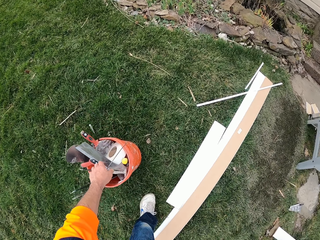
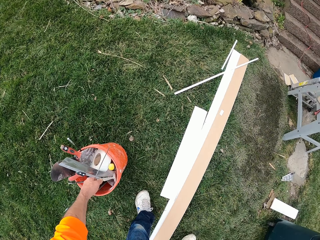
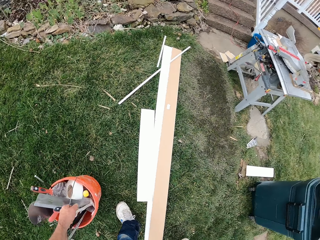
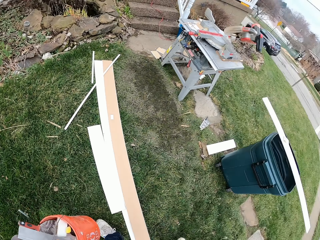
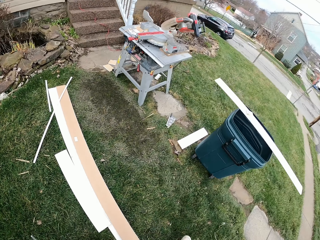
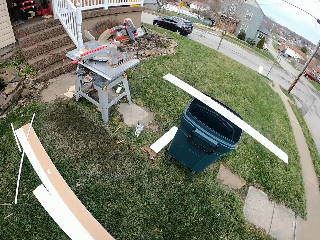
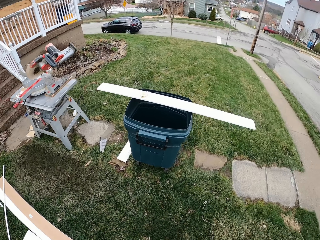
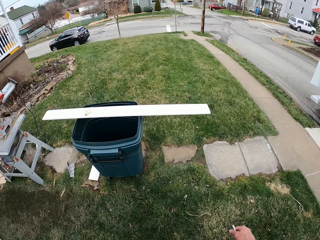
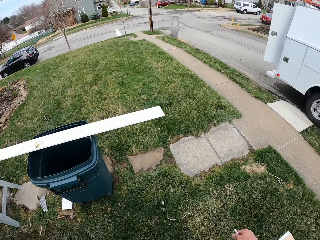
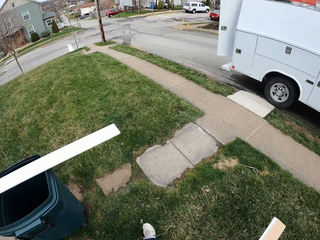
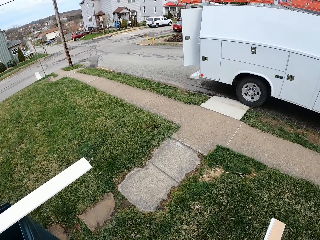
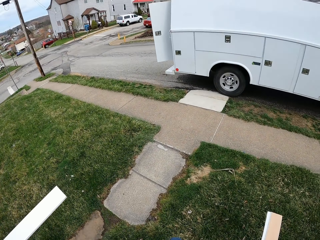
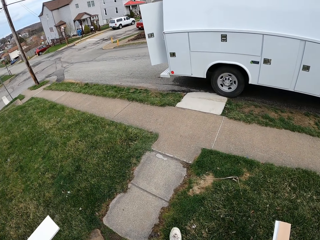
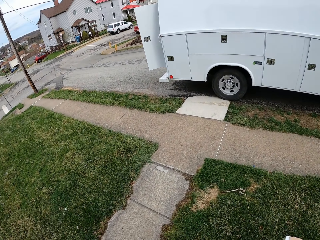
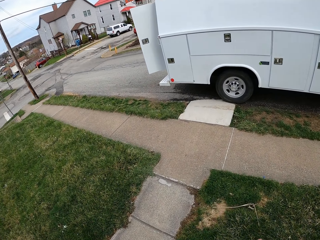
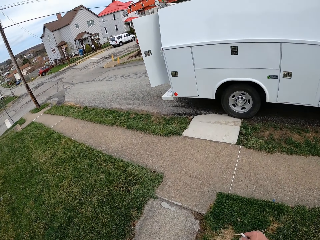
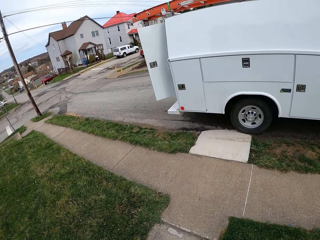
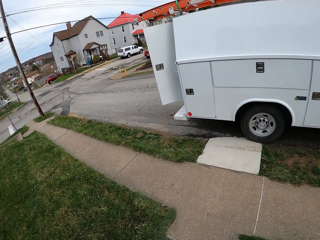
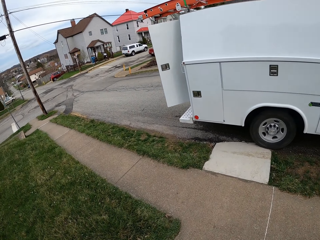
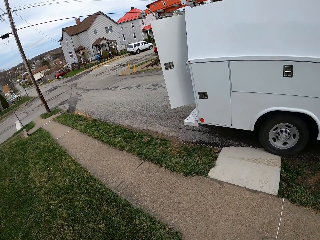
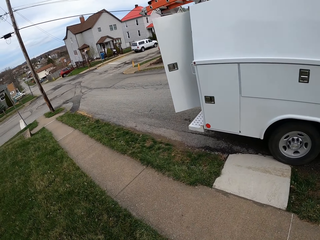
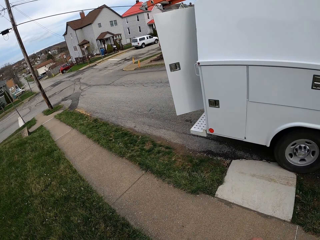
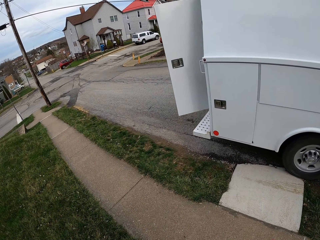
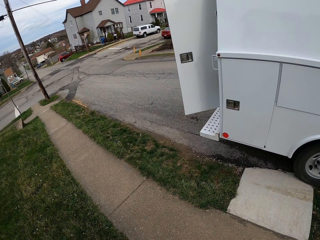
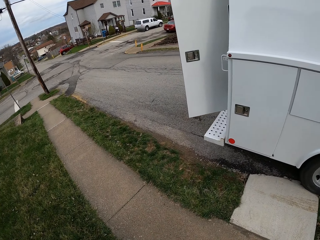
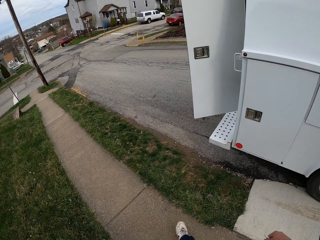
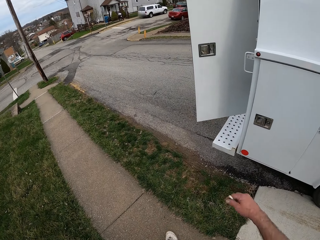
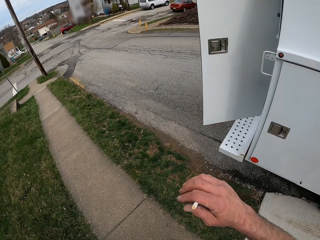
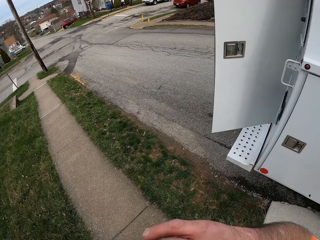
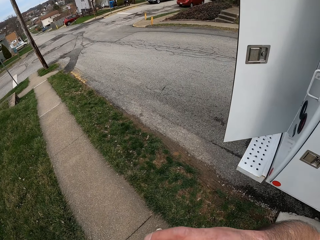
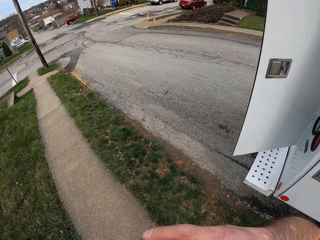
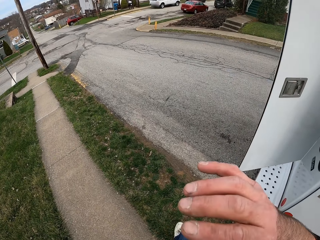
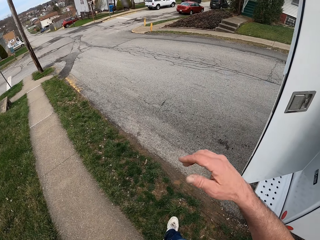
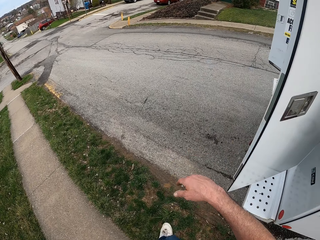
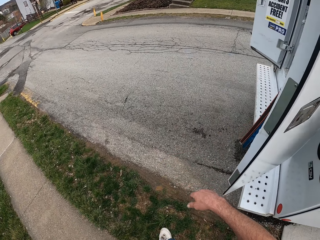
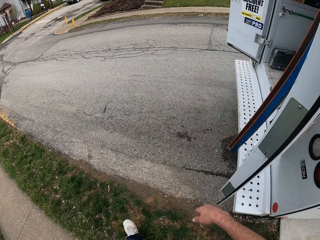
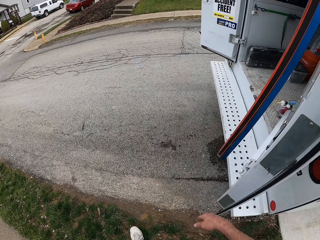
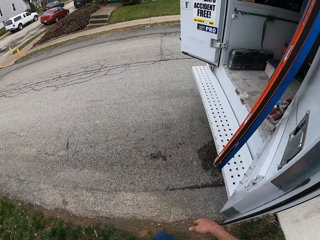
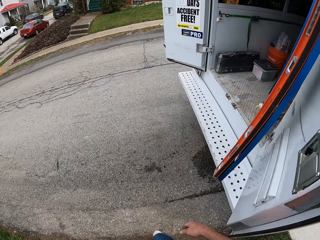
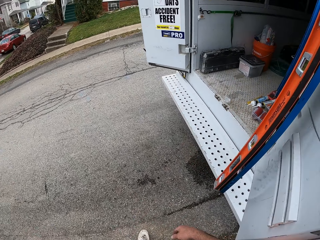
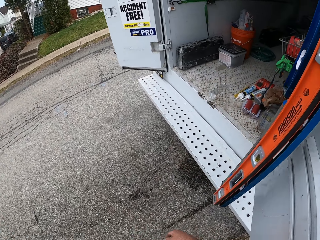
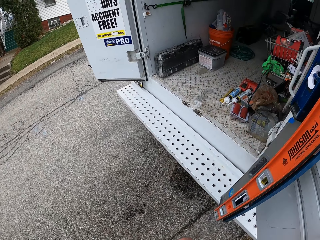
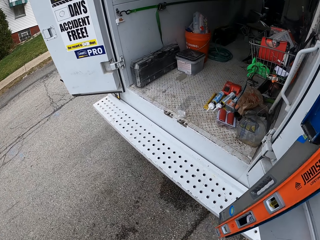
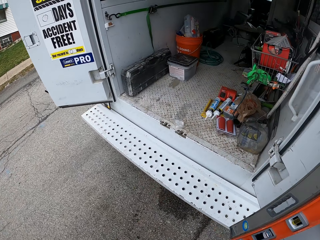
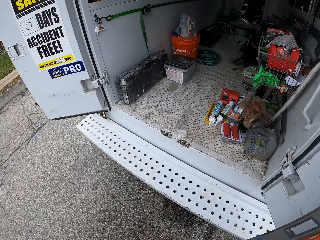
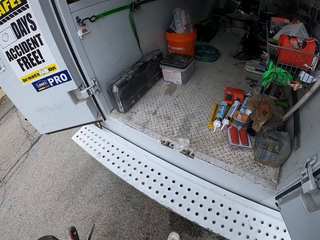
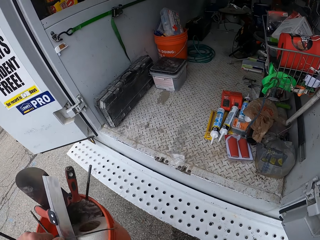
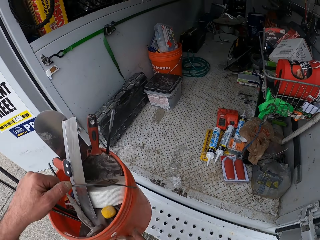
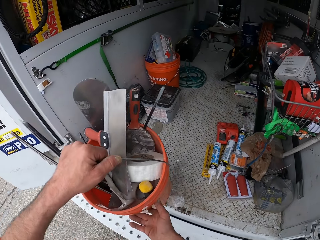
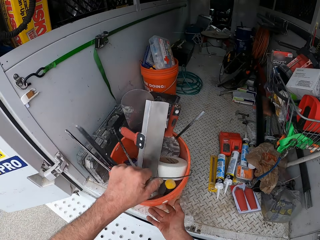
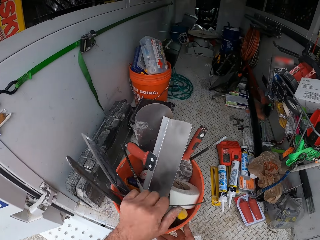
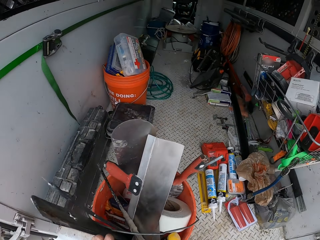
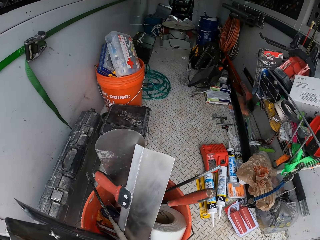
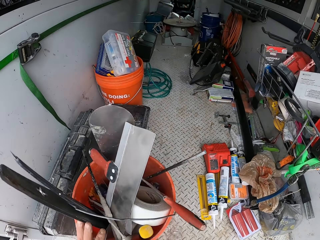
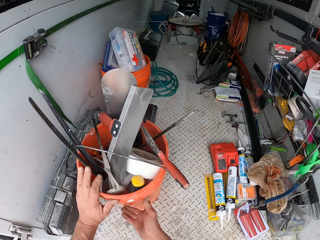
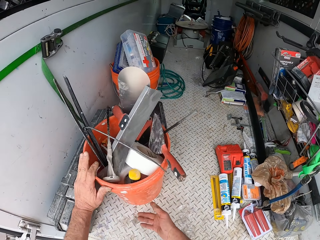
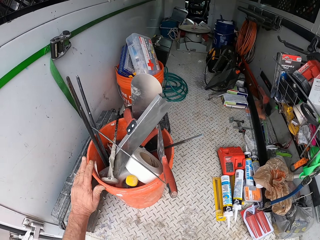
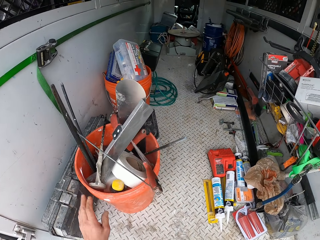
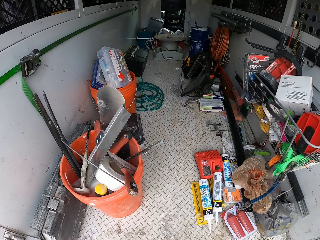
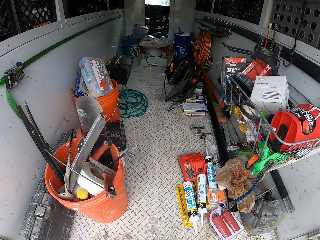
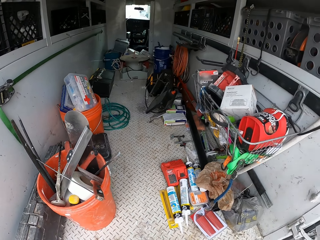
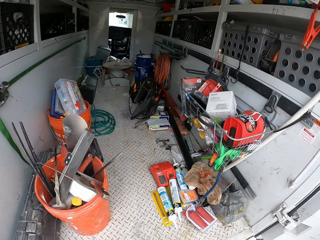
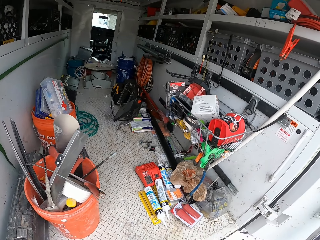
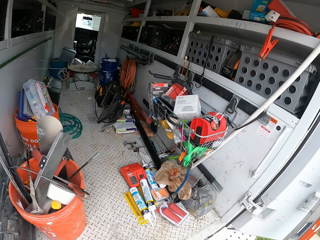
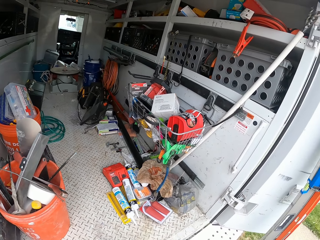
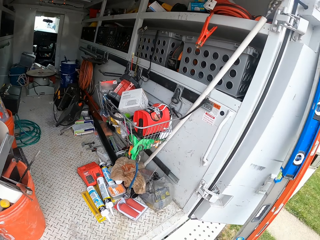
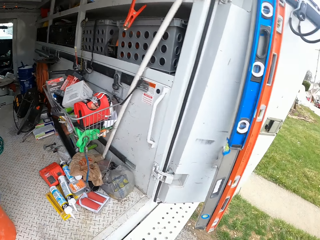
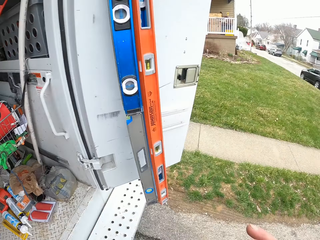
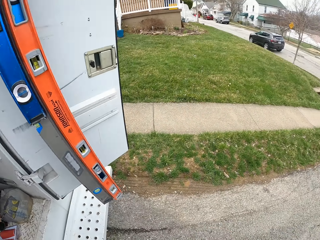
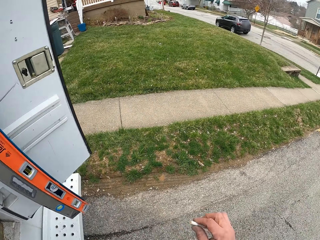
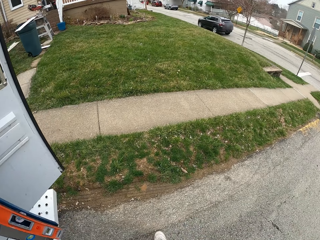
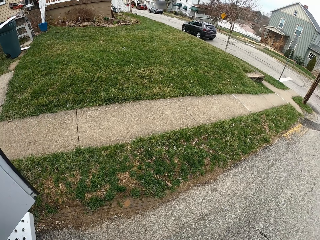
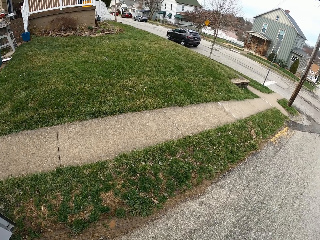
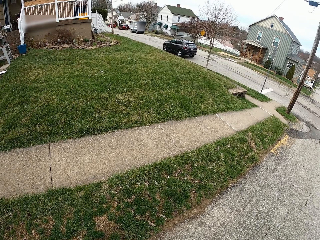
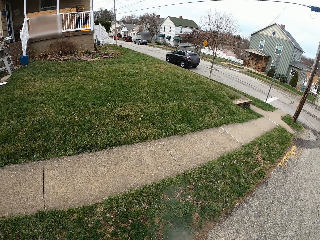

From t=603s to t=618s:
The camera wearer picks up a bucket. He carries the bucket from the garden with his left hand. He walks around a compound. He puts the cigarette in his mouth with his right hand. He drops the bucket inside the truck with his hands. He pushes the bucket in the van. He walks around the compound.

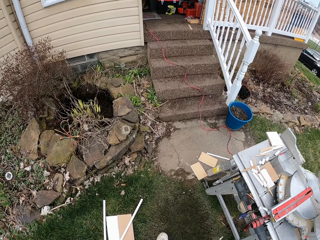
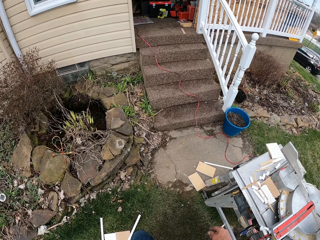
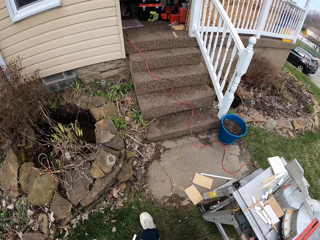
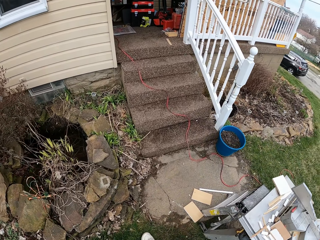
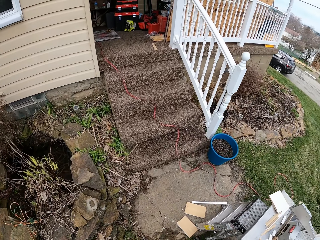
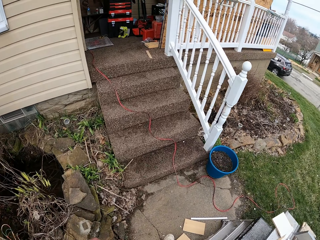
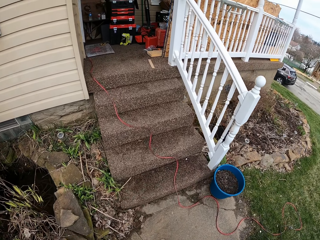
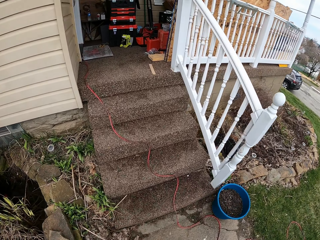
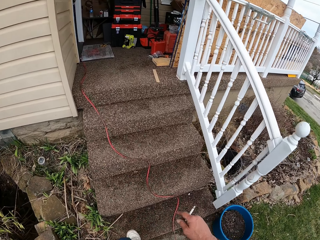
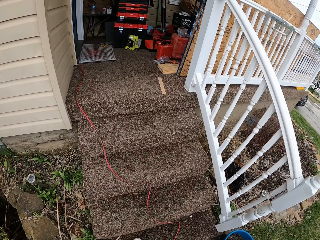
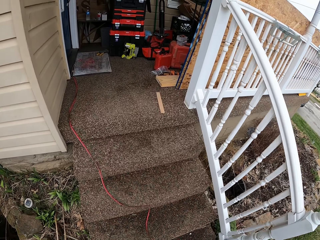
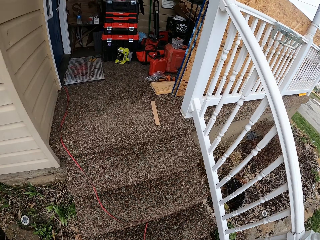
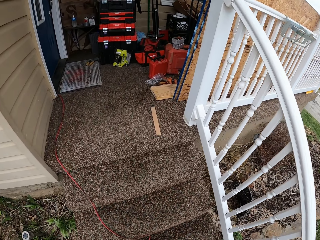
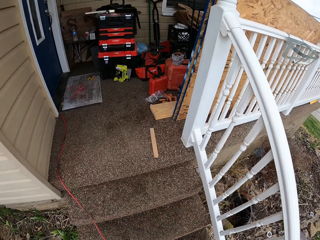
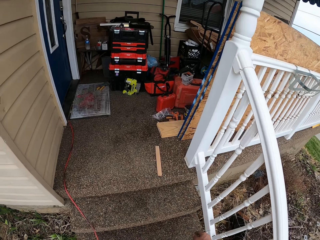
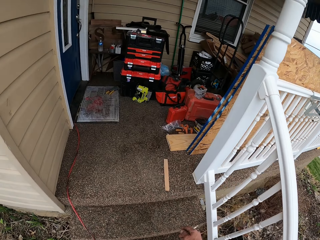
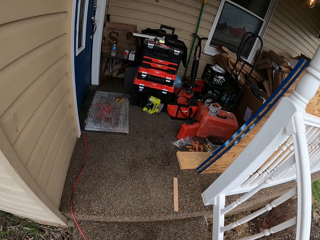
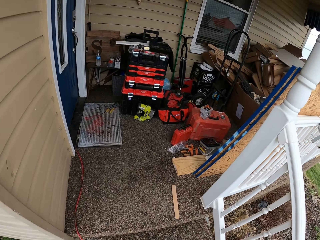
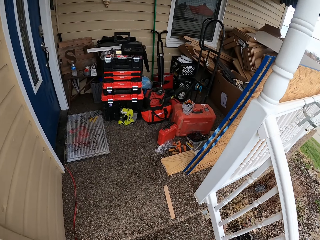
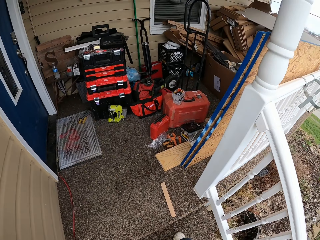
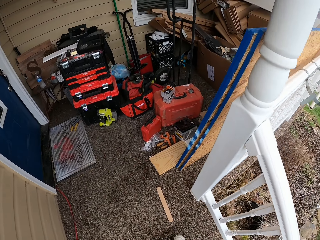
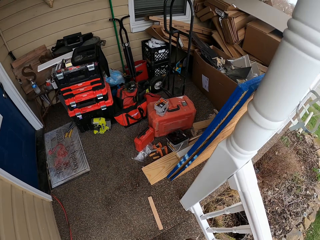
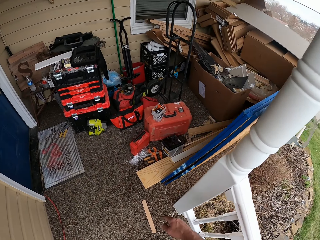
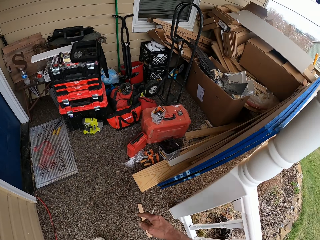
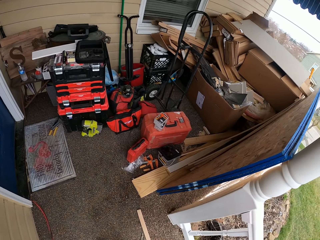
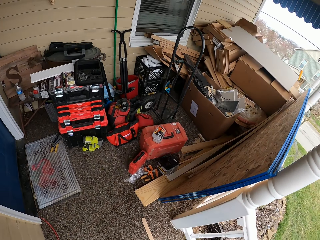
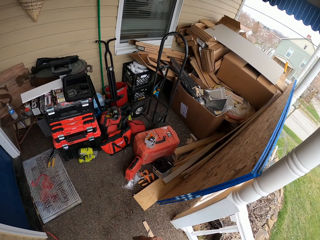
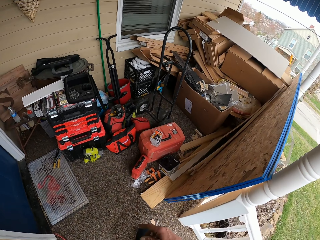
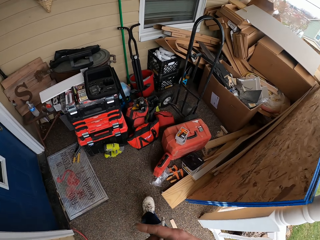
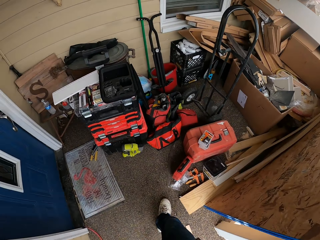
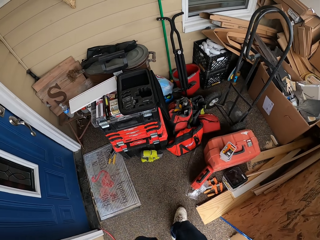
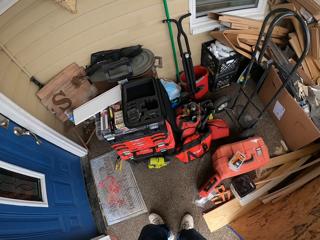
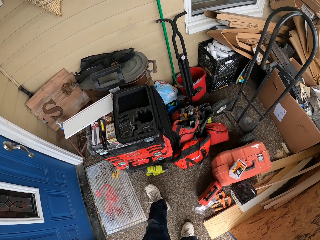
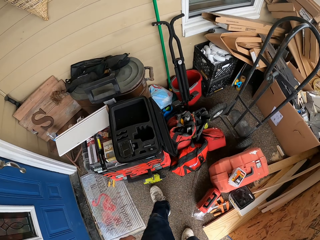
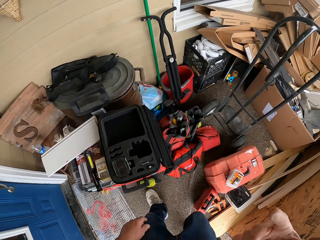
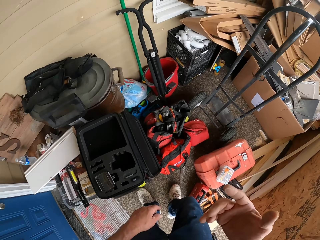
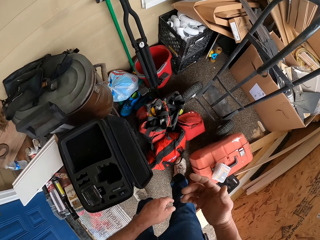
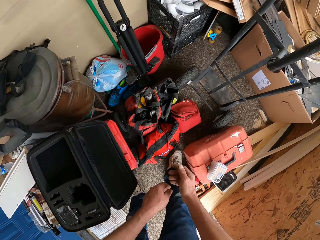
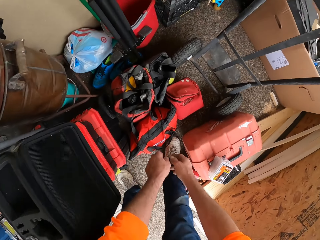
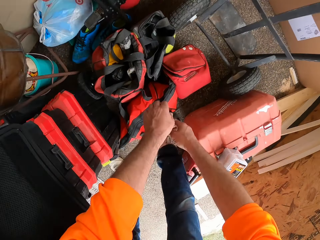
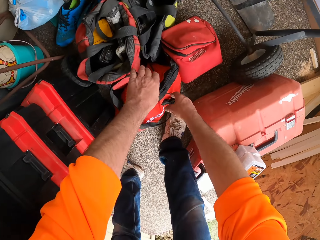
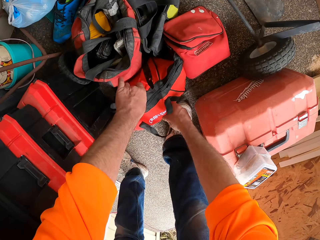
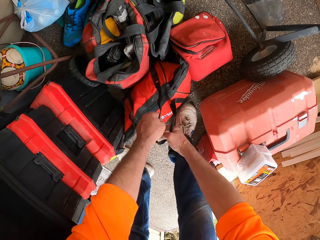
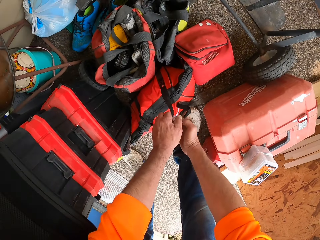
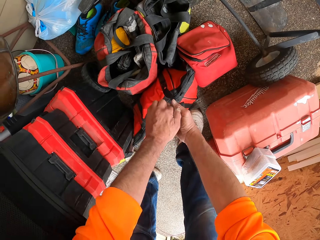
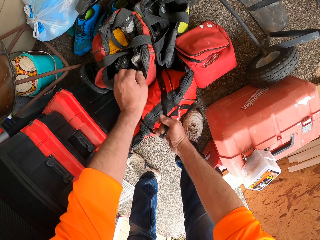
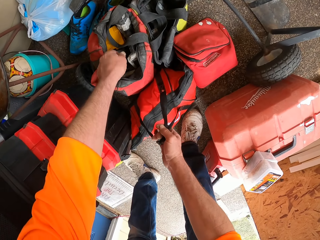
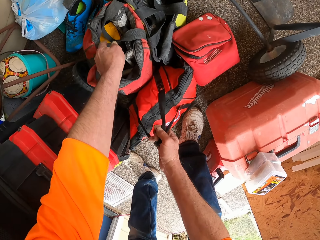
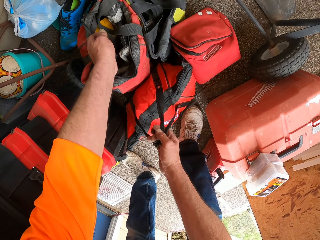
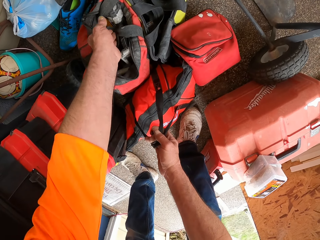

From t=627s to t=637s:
The camera wearer climbs up the stairs. He walks into a room. He picks up bags. He carries two bags from the floor with both his hands.
